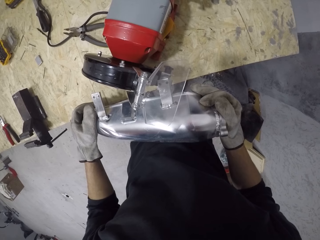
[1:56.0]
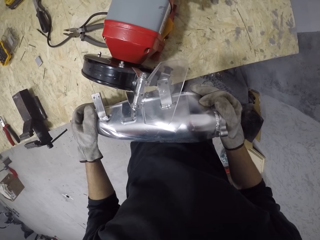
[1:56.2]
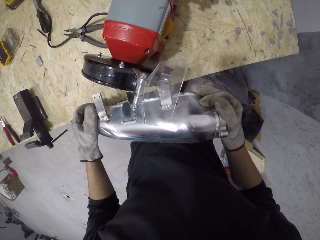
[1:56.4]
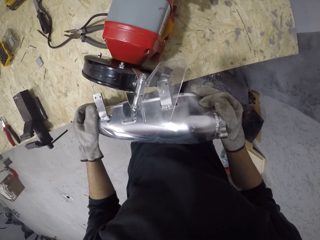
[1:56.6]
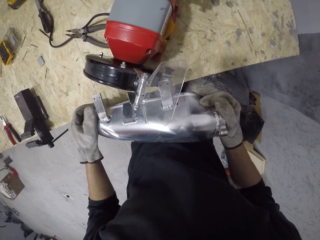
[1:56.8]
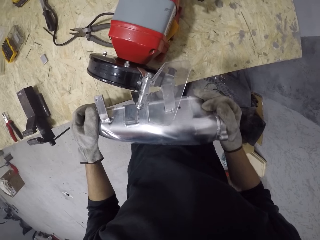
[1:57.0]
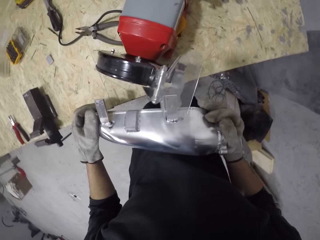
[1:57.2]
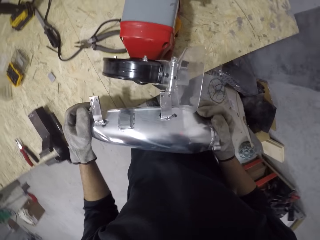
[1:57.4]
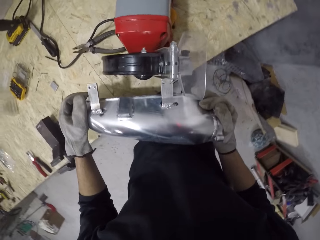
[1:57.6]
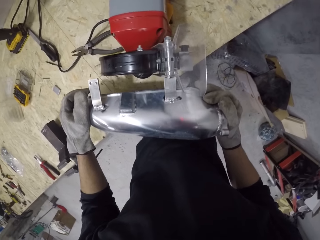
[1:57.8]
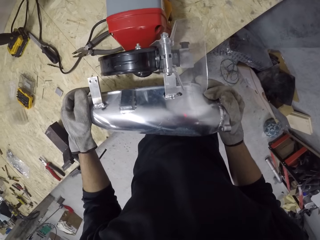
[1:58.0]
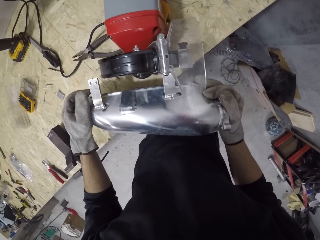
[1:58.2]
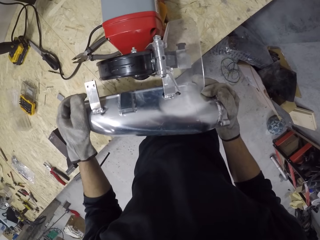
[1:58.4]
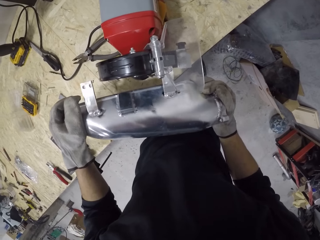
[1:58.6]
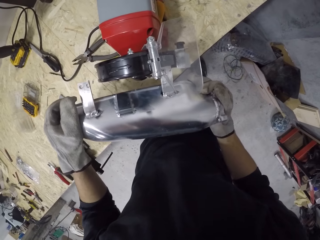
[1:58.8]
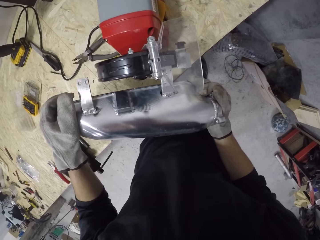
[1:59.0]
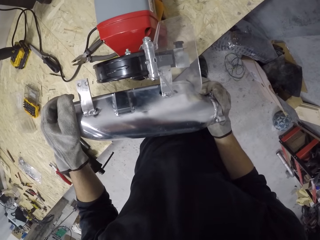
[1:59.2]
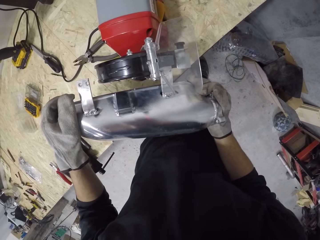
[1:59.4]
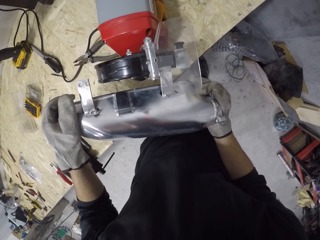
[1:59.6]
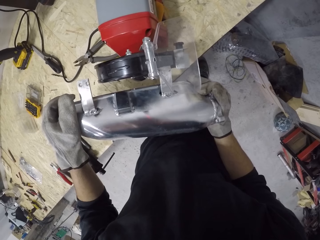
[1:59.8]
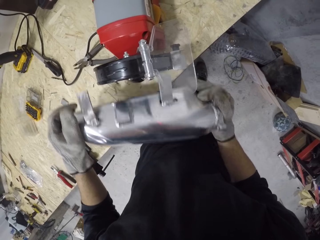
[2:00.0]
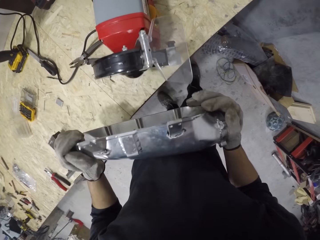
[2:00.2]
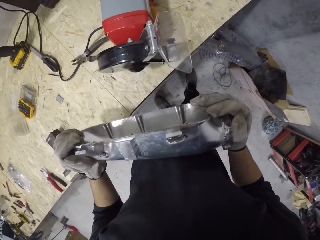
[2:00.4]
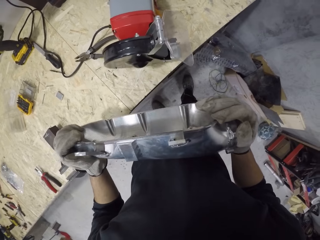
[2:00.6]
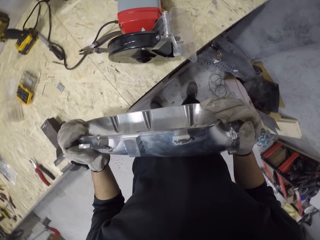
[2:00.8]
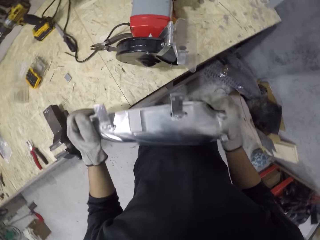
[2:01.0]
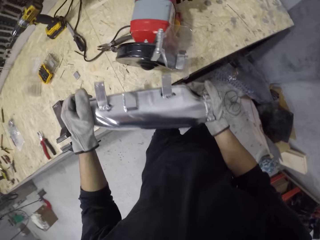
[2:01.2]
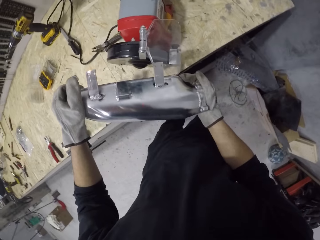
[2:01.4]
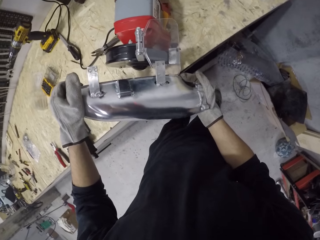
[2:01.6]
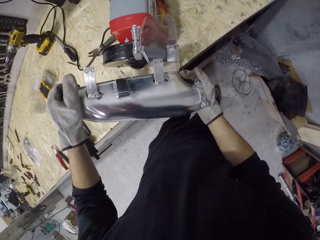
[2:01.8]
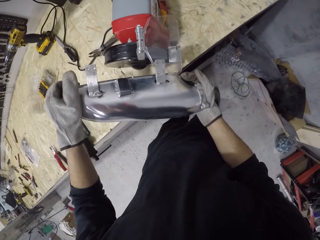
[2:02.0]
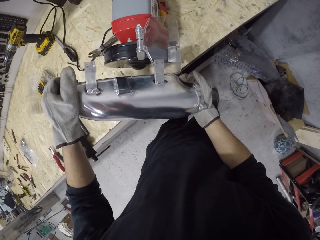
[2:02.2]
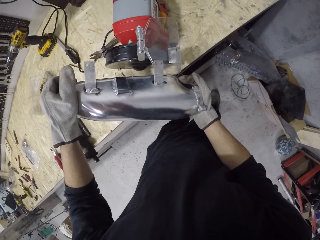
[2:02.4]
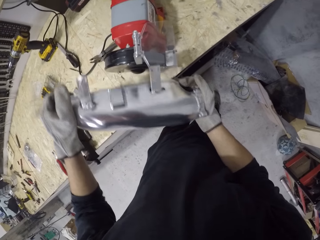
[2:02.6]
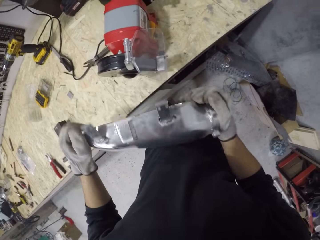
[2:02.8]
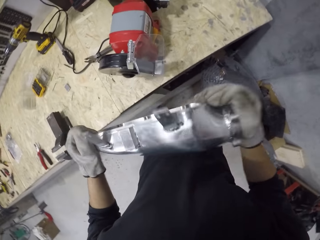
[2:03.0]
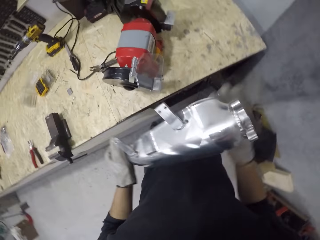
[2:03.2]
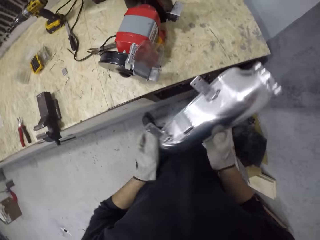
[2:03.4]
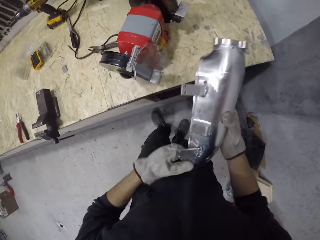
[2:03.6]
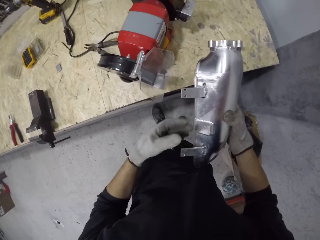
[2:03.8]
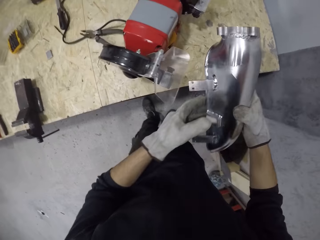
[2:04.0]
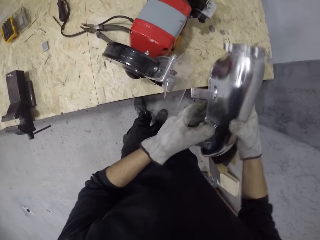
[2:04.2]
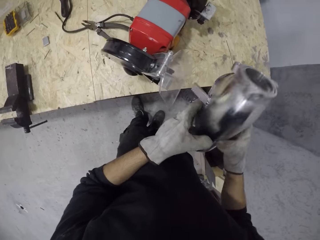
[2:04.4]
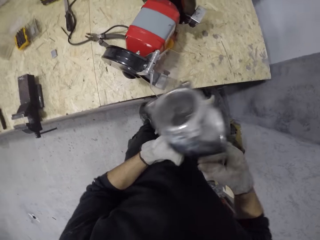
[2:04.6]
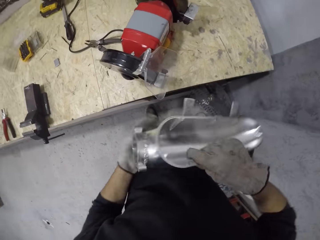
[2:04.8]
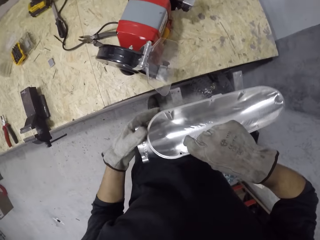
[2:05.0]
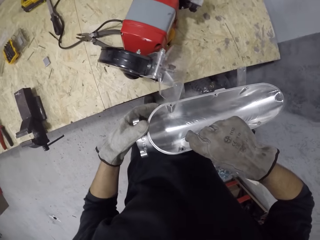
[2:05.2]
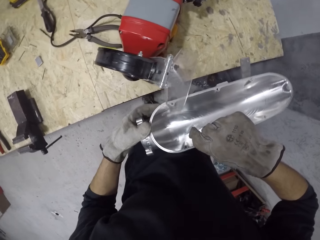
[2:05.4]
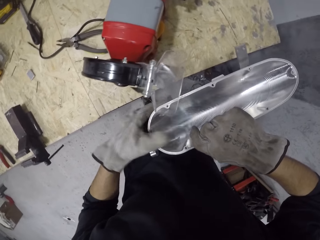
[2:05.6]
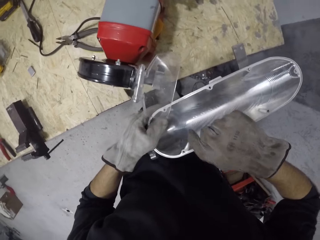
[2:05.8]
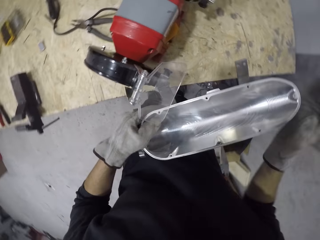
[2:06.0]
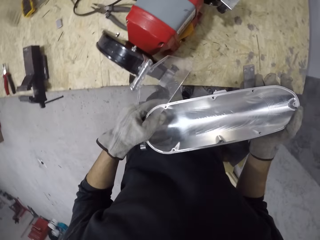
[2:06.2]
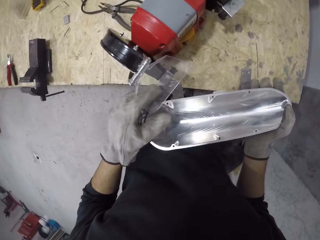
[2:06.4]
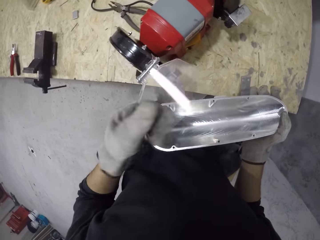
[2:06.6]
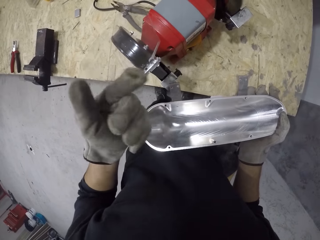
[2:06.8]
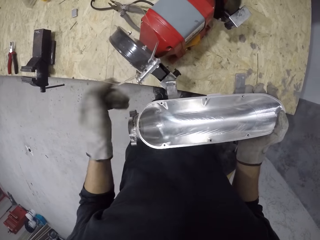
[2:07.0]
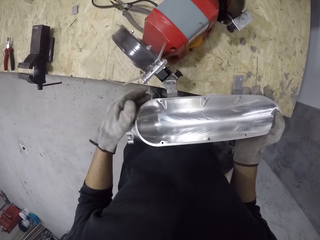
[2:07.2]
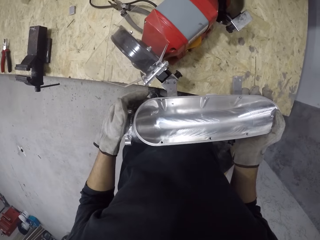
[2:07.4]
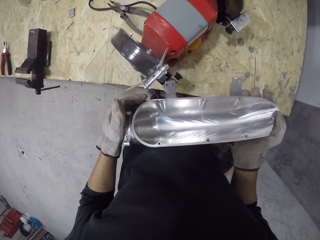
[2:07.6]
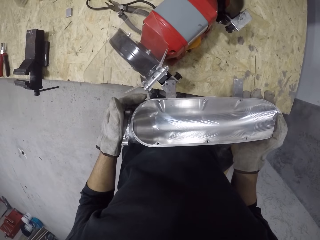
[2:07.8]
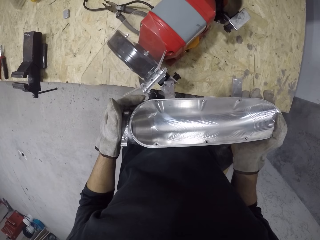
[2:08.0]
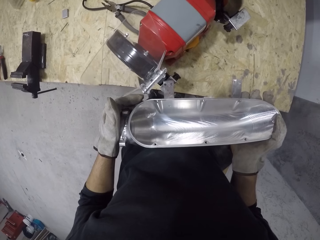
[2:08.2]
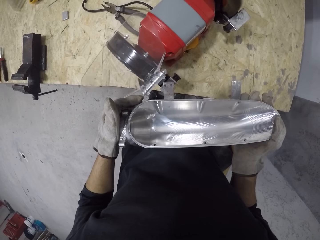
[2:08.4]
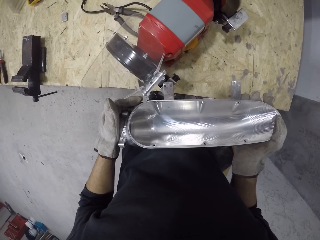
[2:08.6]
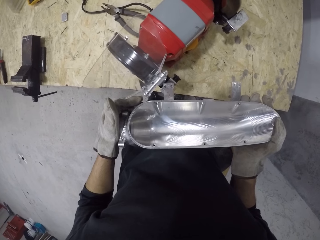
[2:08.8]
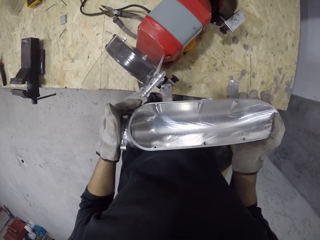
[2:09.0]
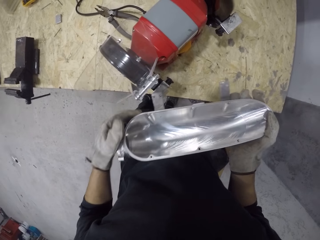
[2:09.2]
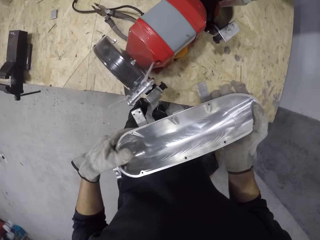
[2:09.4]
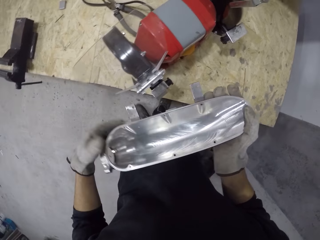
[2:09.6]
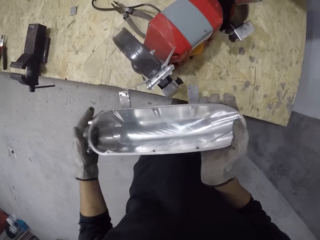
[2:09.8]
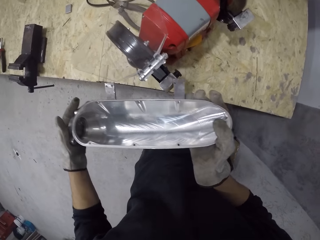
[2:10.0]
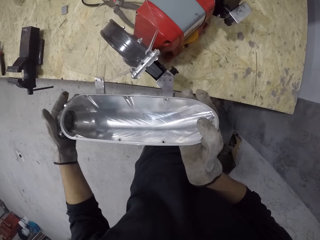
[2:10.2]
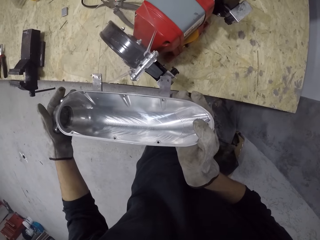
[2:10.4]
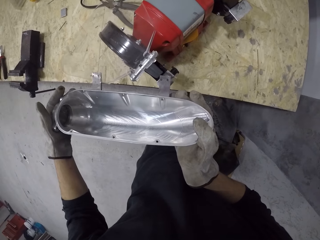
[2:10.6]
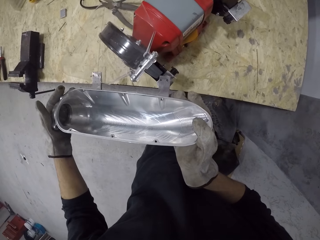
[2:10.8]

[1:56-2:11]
The camera wearer inspects the side mirror housing, grinds the side mirror housing, inspects the side mirror housing, and turns the side mirror housing. He lifts the spark deflector of the grinder machine with his left hand. He holds the side mirror housing with both hands. He smoothens the edges of the metal with the fine wheel of the bench grinder with both hands.

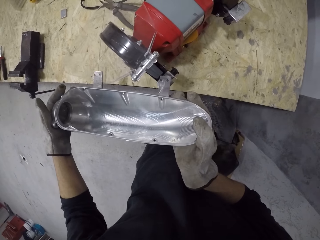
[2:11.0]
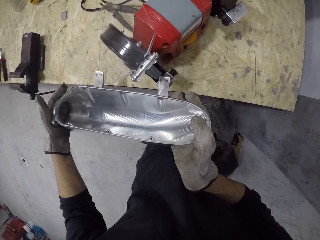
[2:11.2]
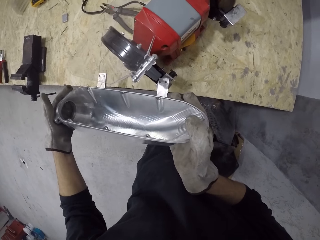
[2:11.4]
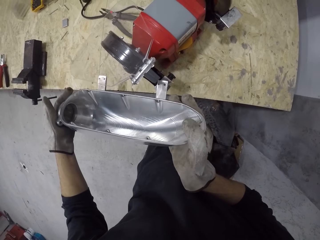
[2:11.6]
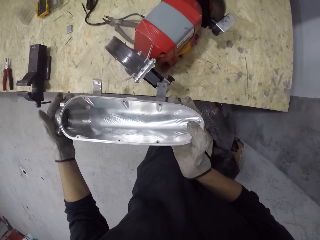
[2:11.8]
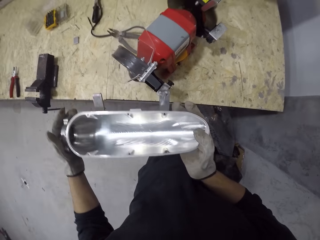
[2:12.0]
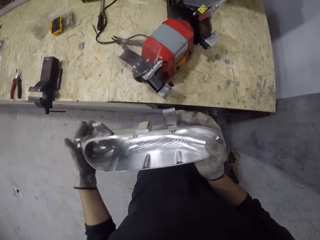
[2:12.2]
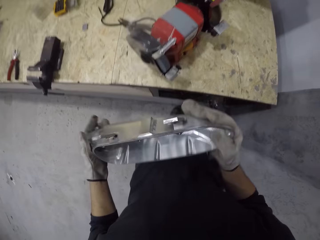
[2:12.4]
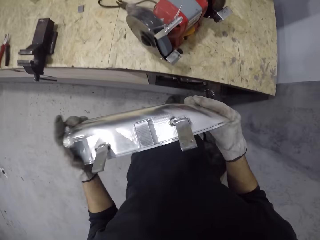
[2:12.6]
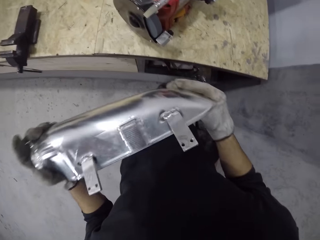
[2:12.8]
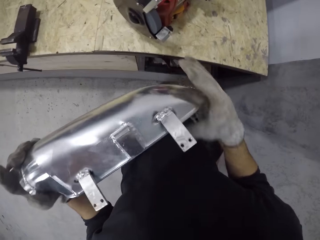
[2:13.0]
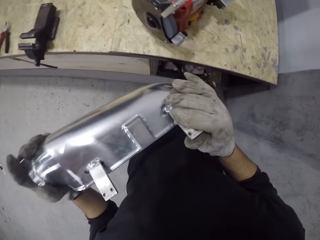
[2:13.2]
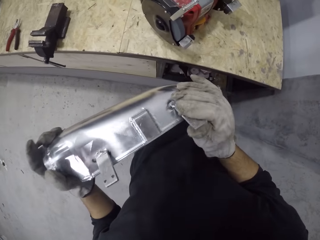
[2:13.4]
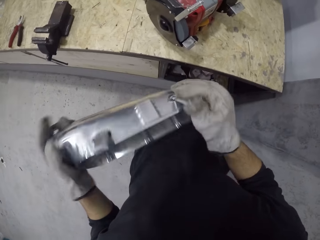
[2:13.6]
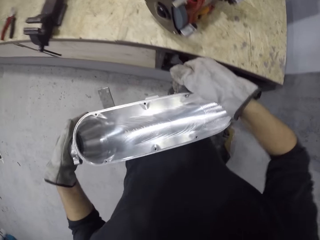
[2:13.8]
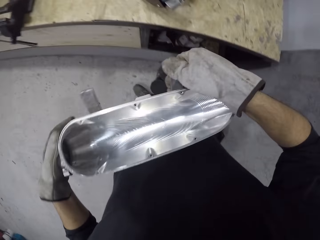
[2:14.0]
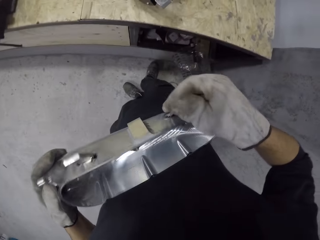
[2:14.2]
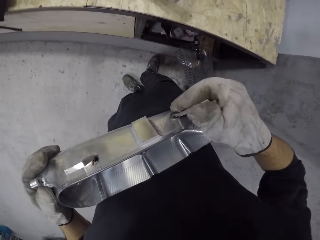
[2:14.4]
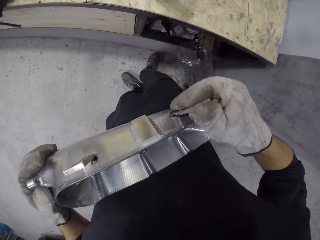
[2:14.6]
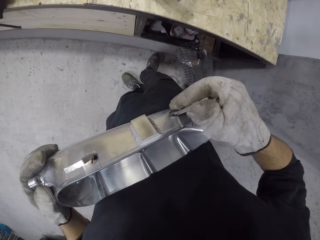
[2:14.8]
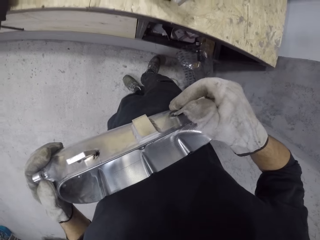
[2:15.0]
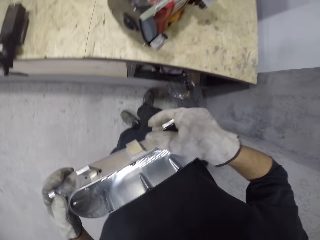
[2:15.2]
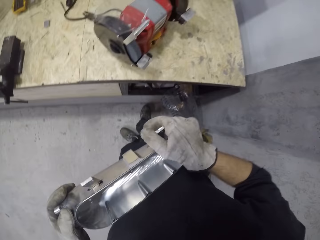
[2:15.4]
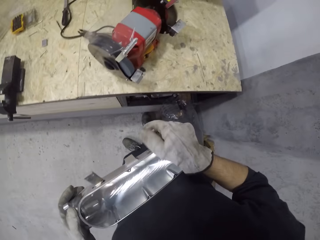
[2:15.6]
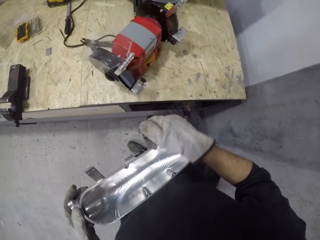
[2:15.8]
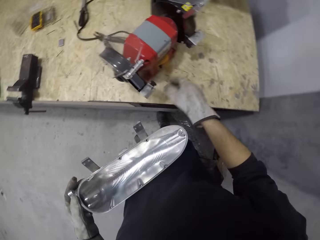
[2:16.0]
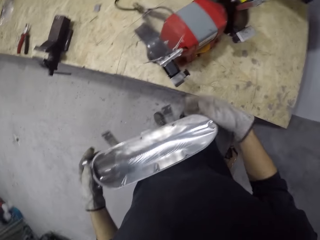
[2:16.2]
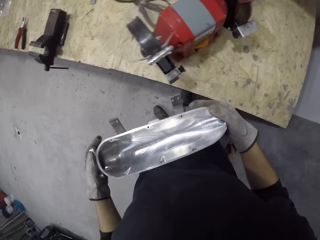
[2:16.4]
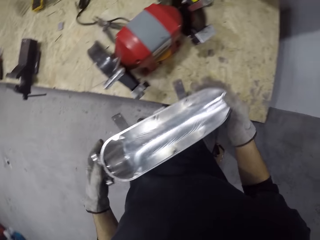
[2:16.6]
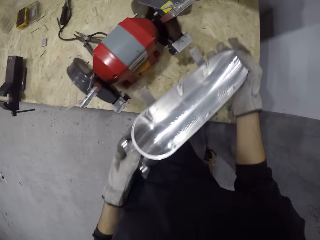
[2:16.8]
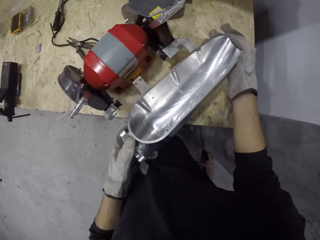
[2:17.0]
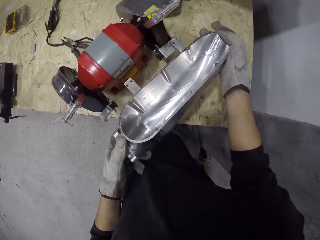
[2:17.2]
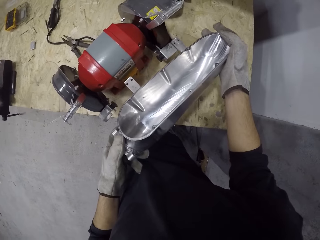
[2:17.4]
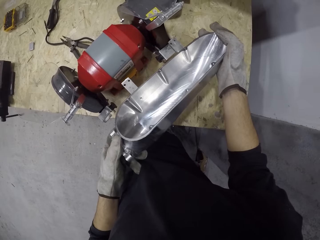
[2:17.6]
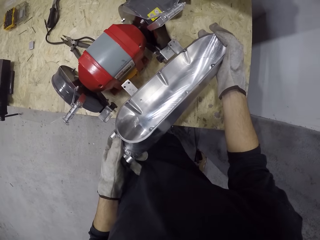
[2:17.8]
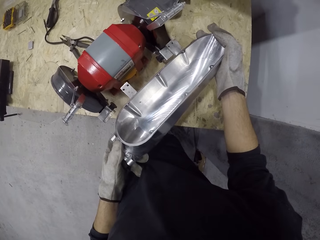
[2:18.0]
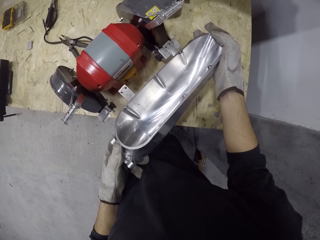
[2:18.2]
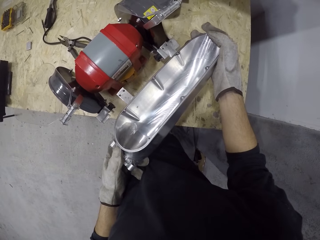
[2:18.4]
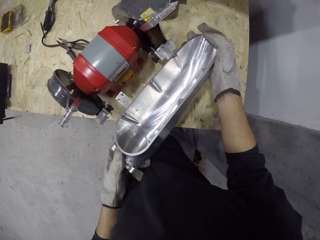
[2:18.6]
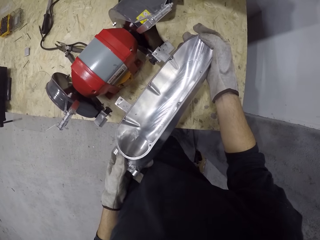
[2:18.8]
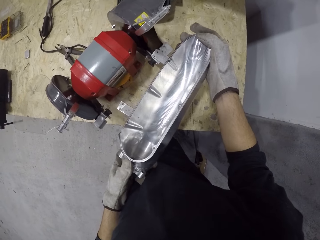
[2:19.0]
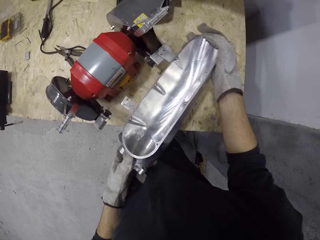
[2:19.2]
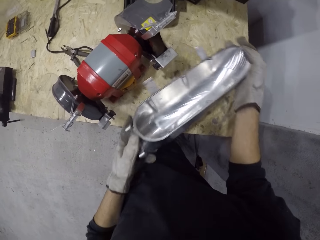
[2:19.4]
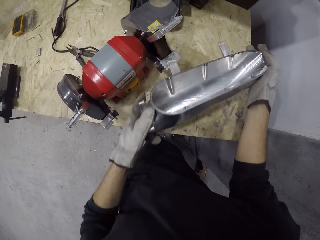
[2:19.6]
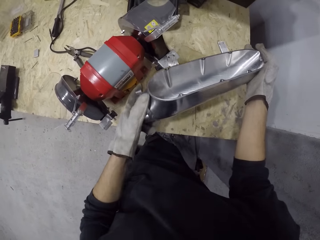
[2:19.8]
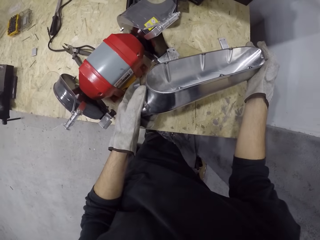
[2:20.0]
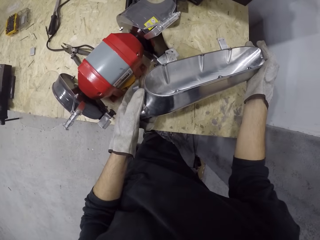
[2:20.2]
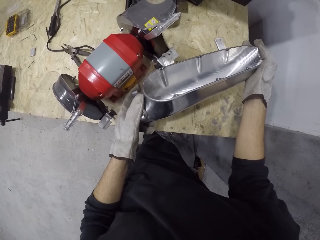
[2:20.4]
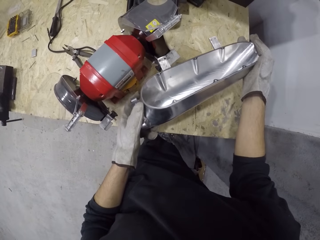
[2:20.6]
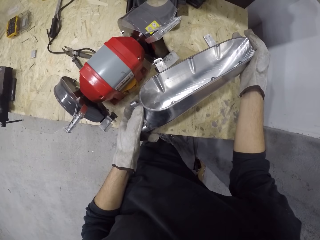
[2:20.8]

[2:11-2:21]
The camera wearer inspects the side mirror housing. They polish the side mirror housing.
